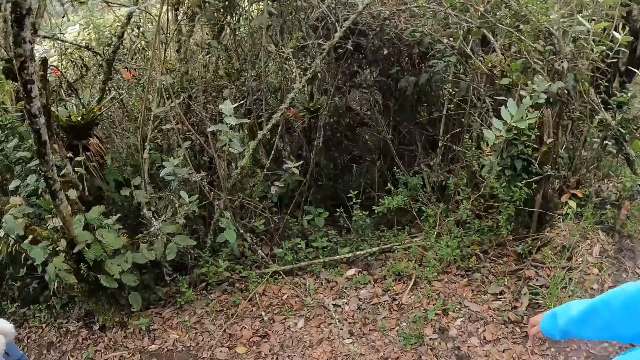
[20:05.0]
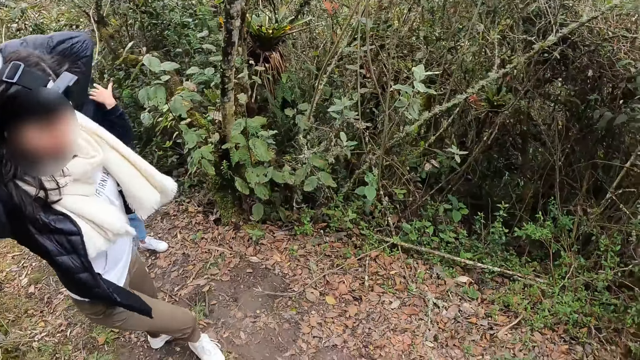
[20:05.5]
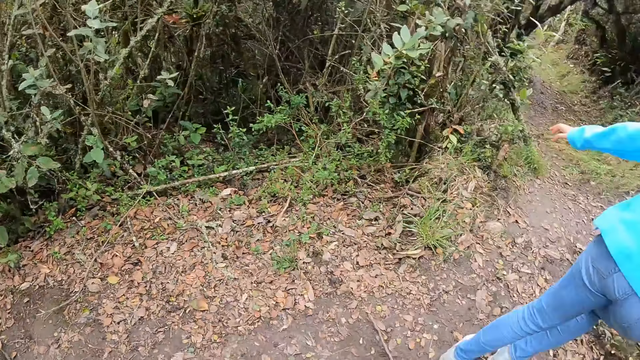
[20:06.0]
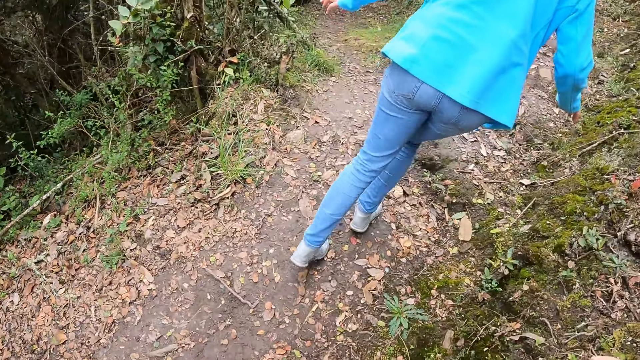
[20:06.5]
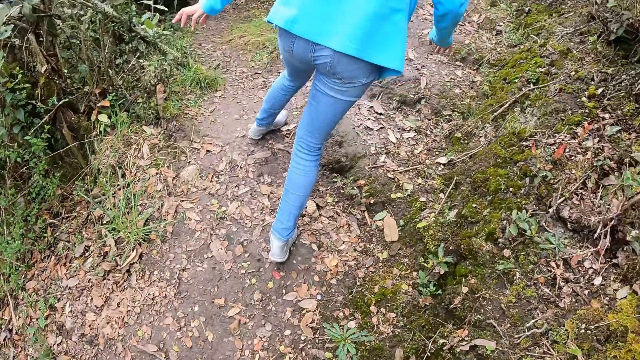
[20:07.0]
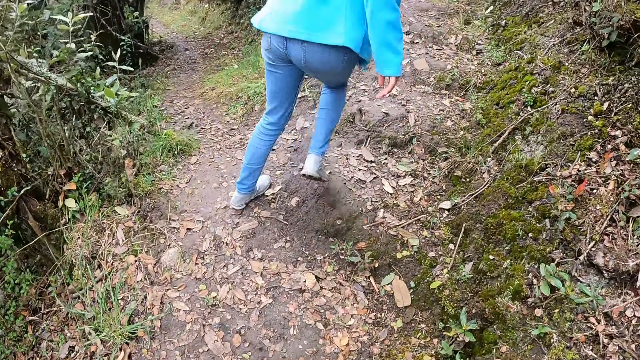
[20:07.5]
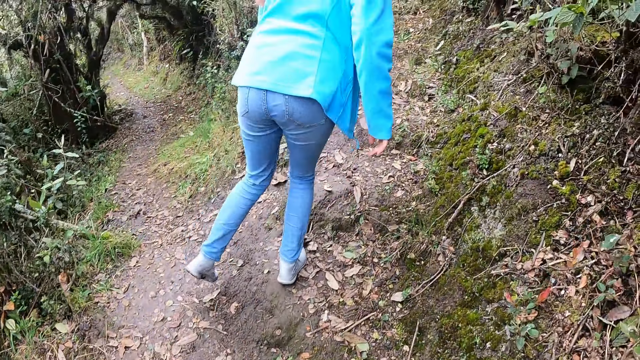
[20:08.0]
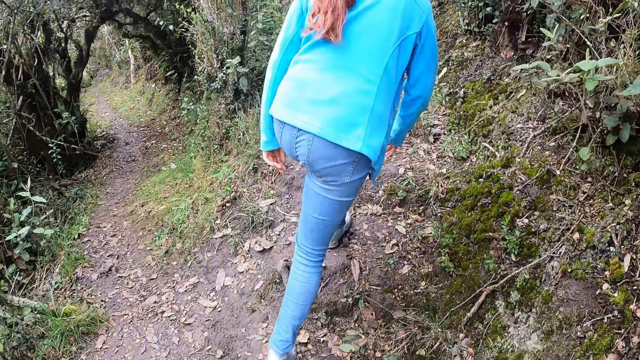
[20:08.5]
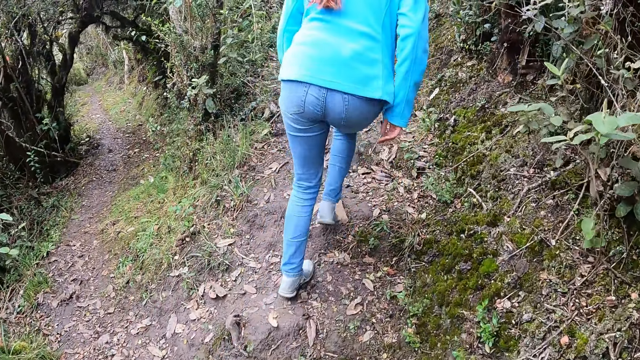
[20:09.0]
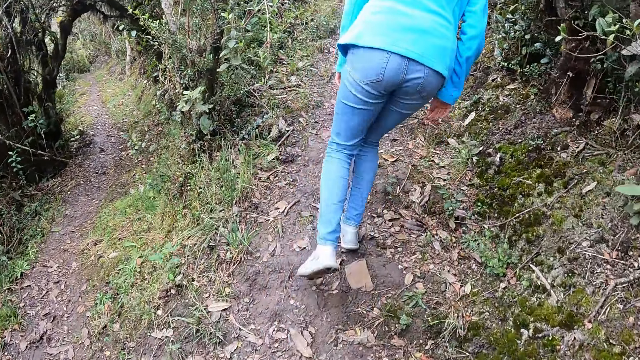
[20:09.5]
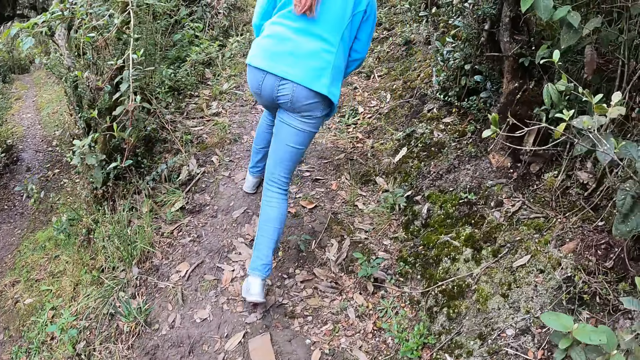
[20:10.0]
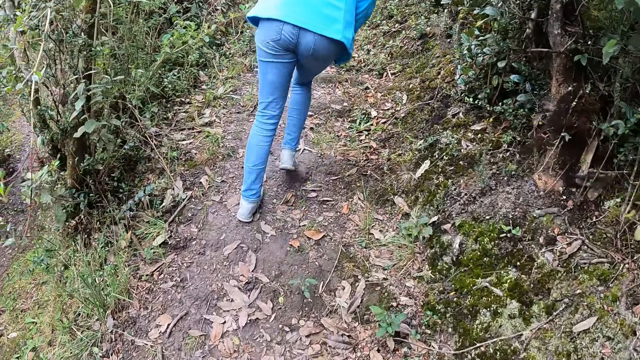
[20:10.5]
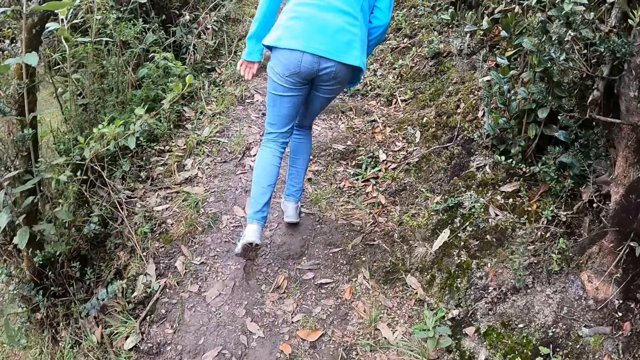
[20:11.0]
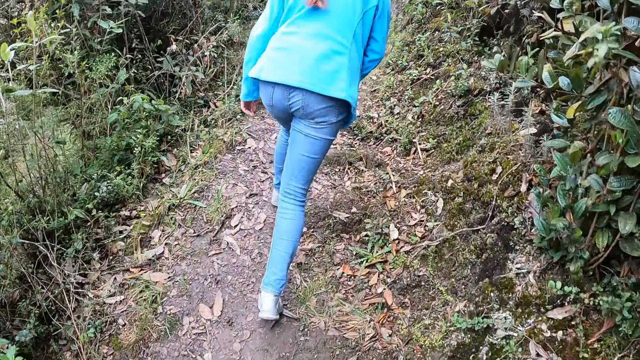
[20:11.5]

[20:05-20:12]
A woman walks up a hill along with the camera wearer, another woman, and a third woman. The camera wearer looks around. The first woman walks.

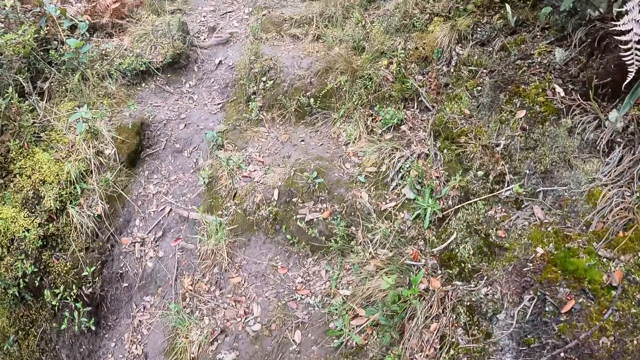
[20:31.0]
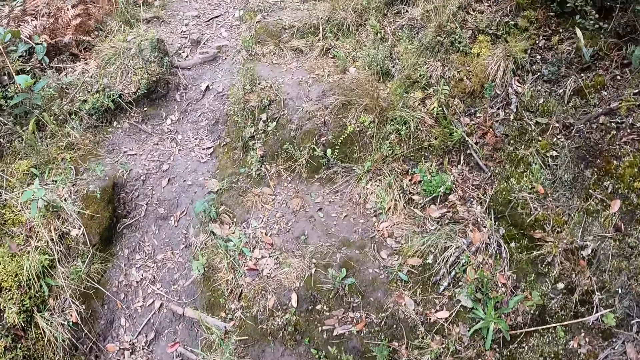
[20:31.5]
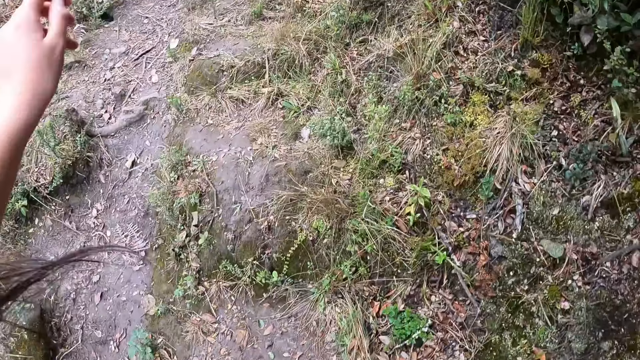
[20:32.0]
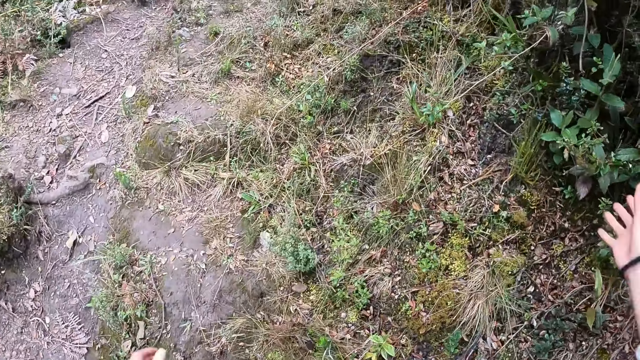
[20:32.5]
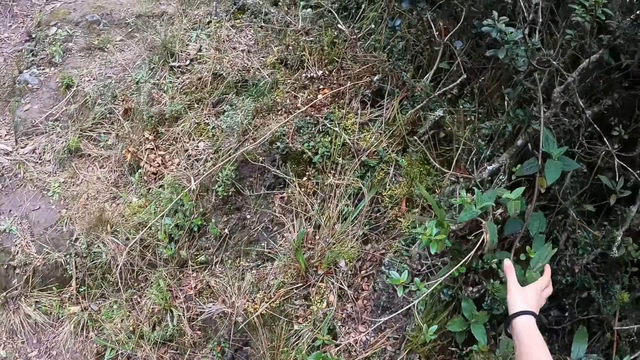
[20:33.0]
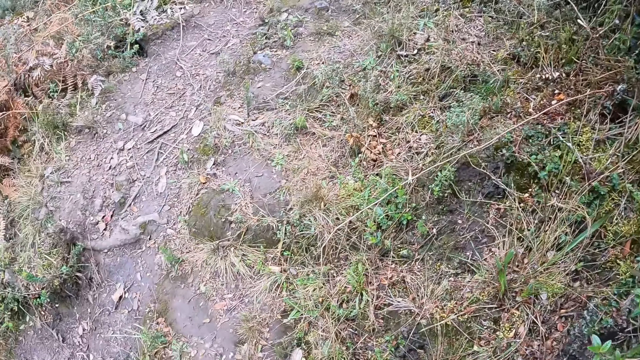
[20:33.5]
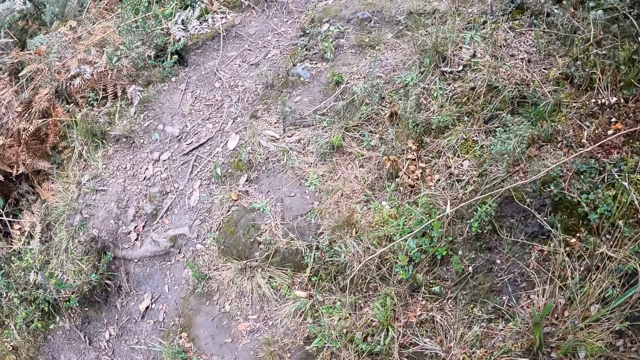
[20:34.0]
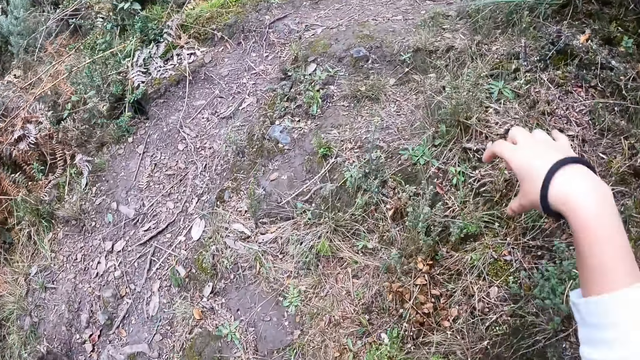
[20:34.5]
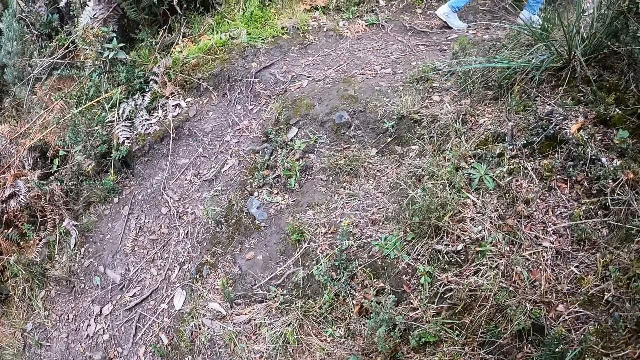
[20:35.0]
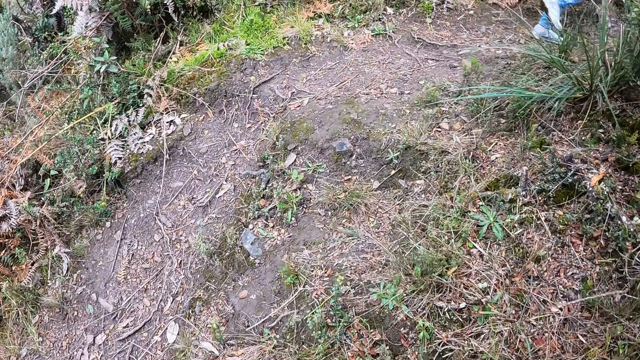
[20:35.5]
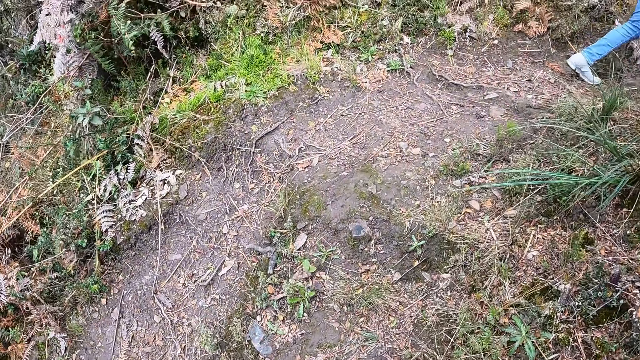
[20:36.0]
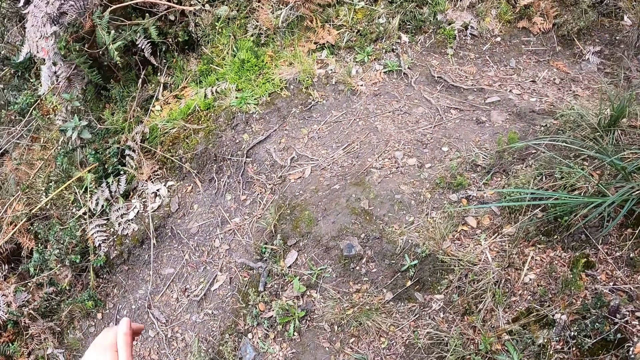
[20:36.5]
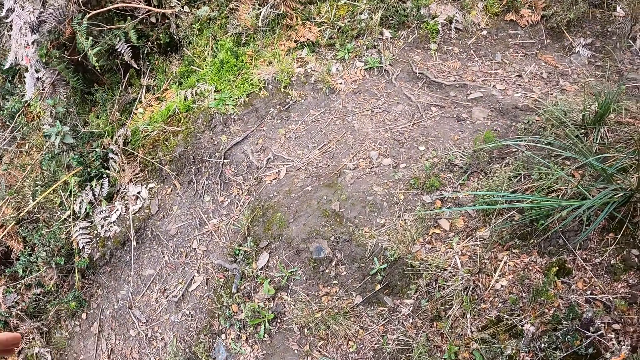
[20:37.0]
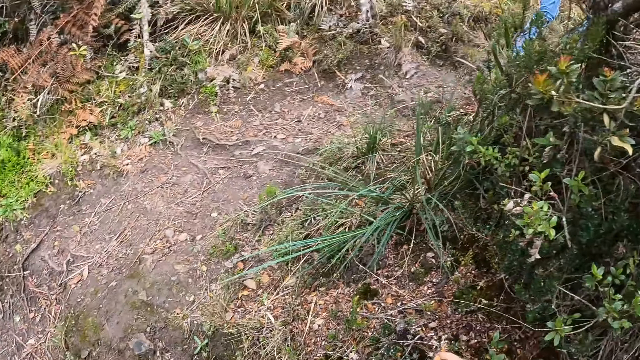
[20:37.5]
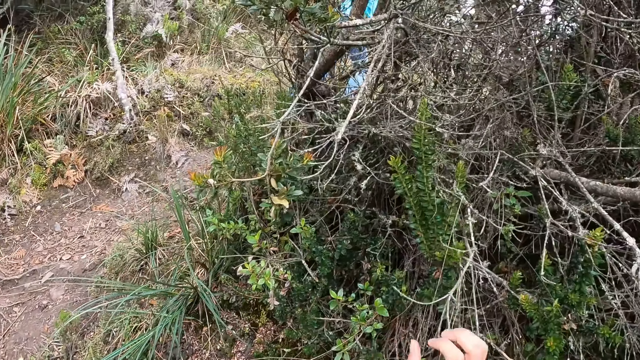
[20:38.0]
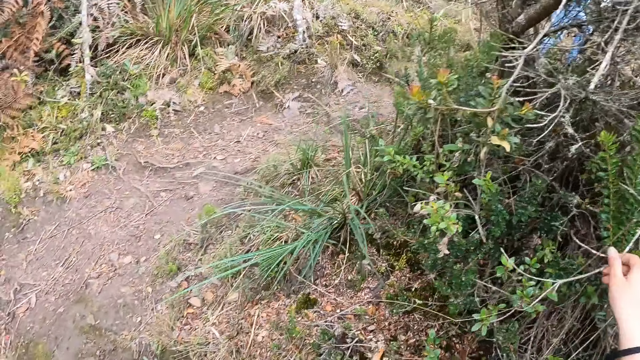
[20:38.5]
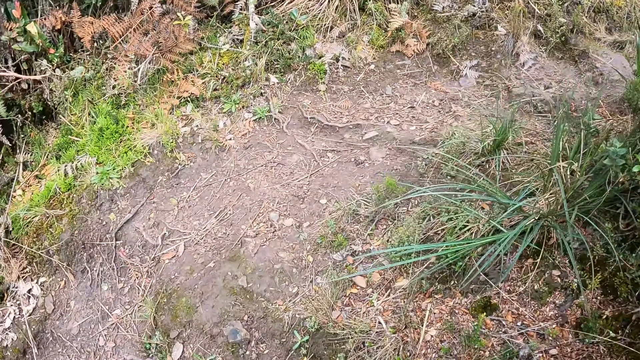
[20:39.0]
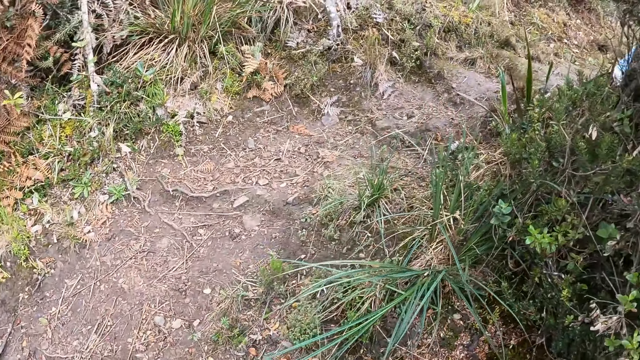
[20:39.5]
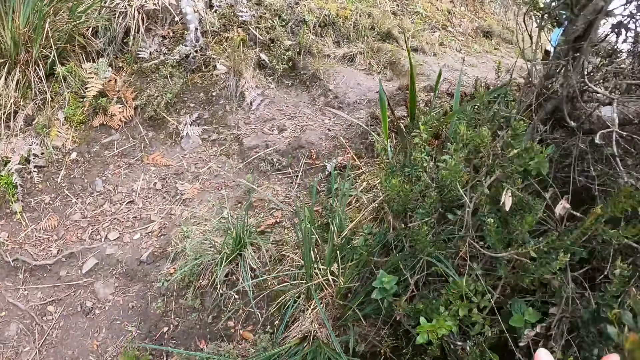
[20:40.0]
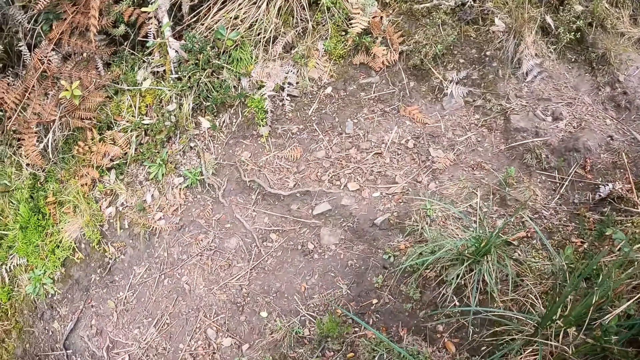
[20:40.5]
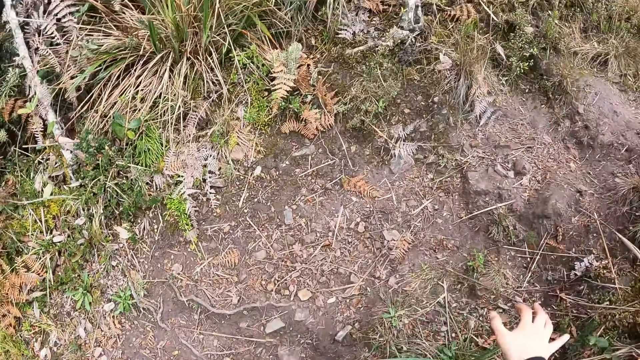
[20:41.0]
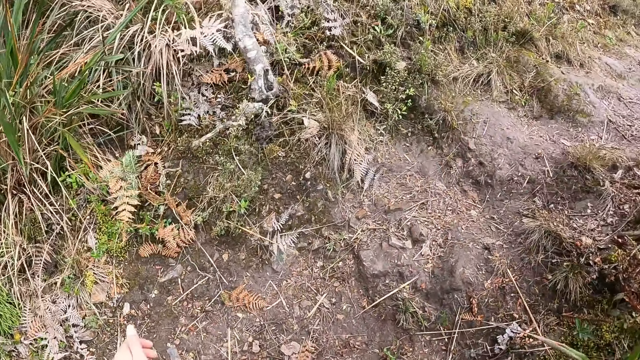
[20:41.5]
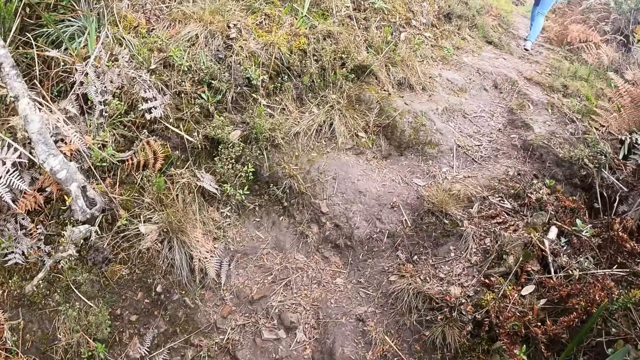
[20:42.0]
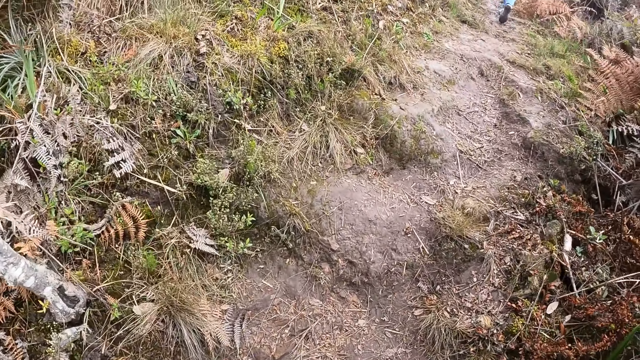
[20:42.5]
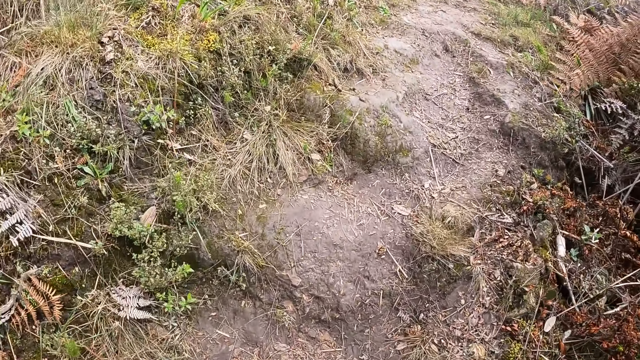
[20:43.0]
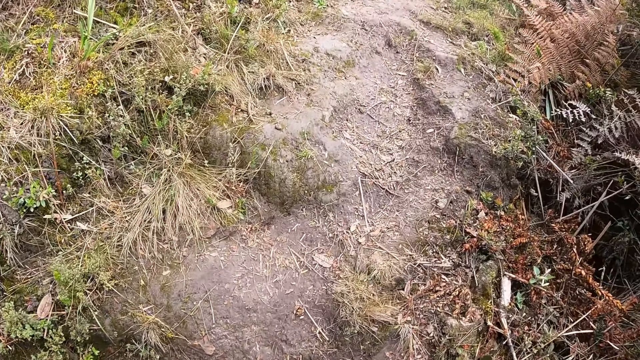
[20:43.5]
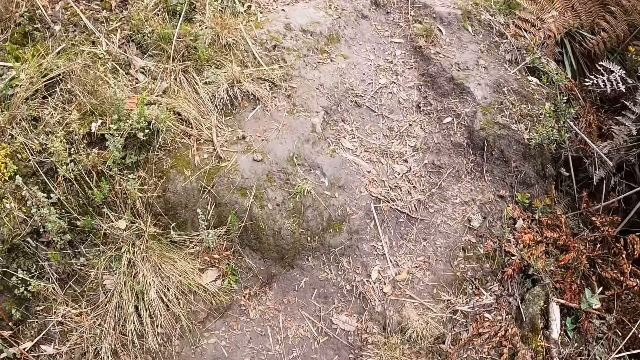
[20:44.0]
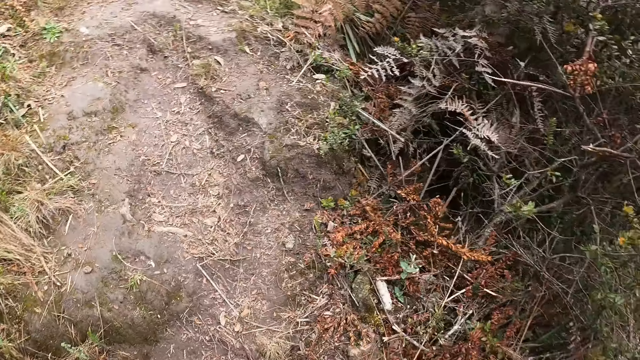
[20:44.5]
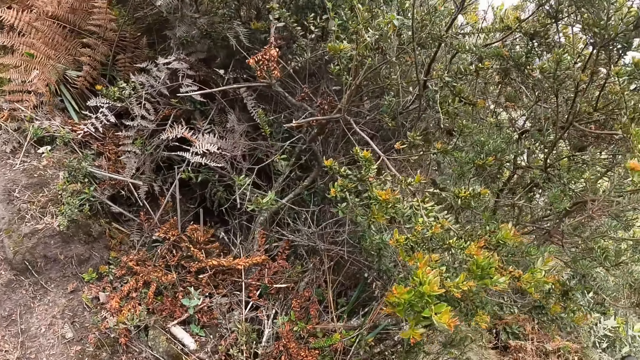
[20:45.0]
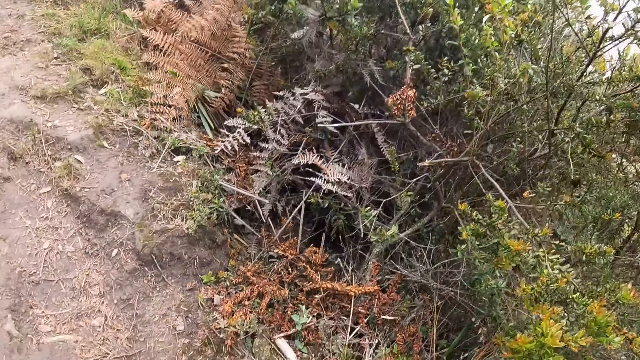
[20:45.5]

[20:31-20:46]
The camera wearer touches some leaves with her right hand. She lifts her right hand. A person walks. The camera wearer lifts her left hand up. She touches grass with her right hand. She looks around. She plucks twigs using her right hand. She looks around. She lifts her right hand up. She looks around. The person walks. The camera wearer lifts her hands up.
